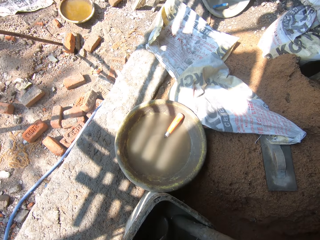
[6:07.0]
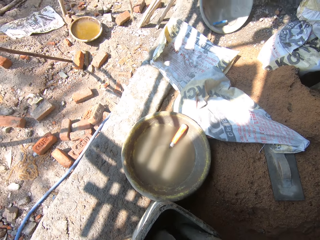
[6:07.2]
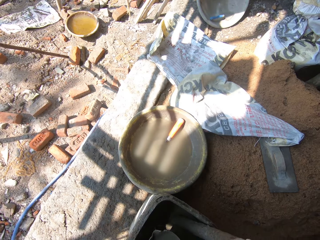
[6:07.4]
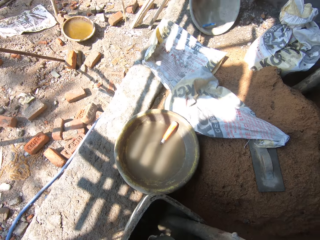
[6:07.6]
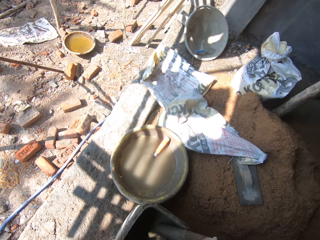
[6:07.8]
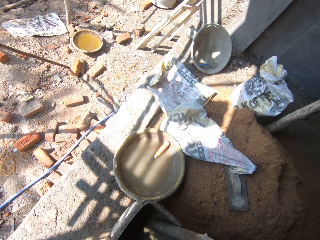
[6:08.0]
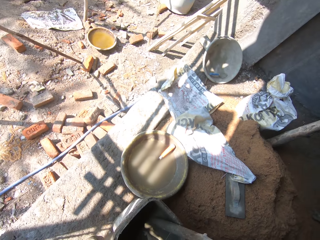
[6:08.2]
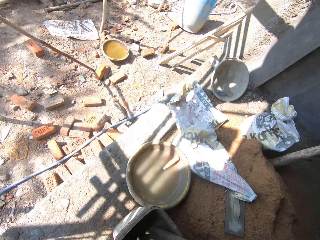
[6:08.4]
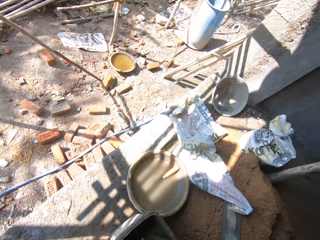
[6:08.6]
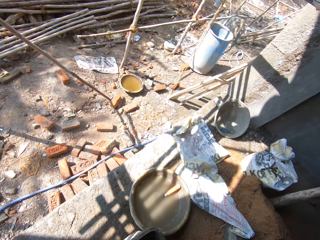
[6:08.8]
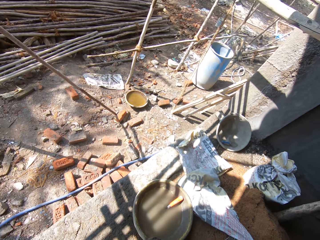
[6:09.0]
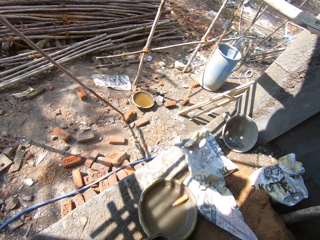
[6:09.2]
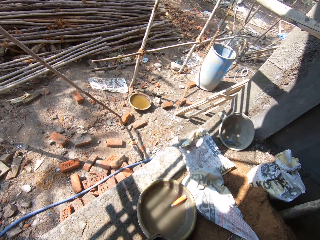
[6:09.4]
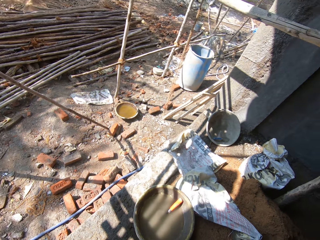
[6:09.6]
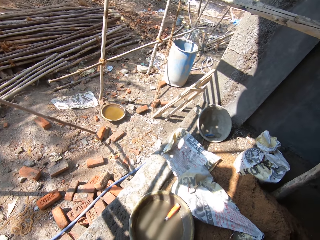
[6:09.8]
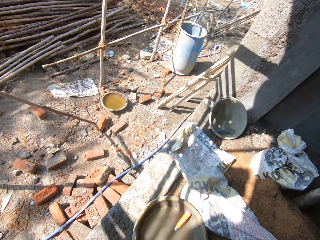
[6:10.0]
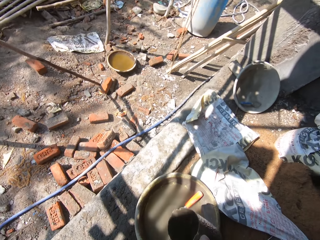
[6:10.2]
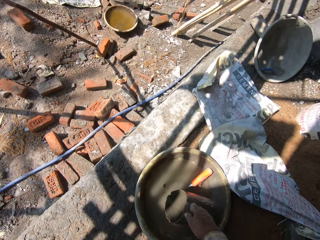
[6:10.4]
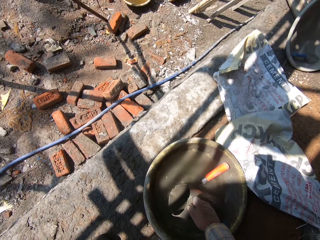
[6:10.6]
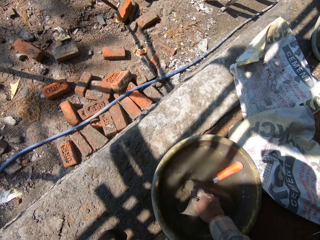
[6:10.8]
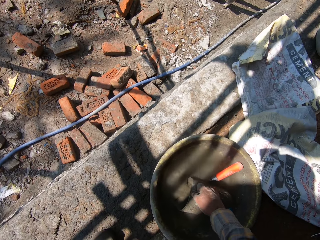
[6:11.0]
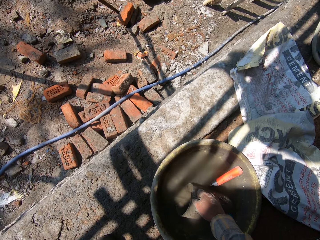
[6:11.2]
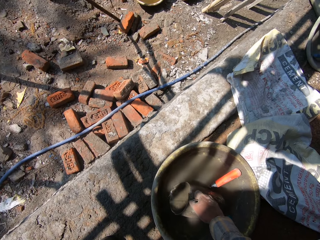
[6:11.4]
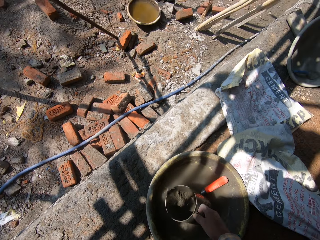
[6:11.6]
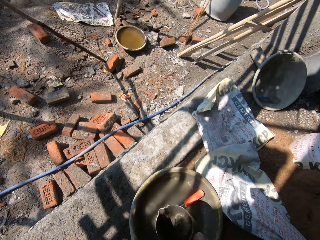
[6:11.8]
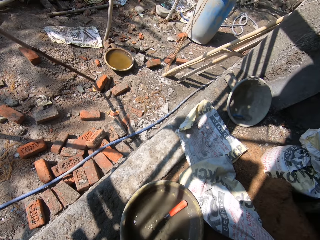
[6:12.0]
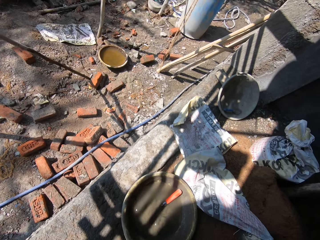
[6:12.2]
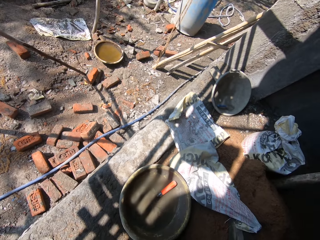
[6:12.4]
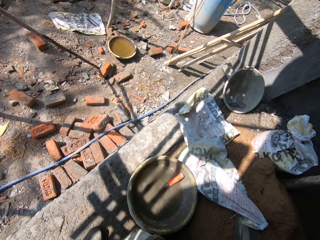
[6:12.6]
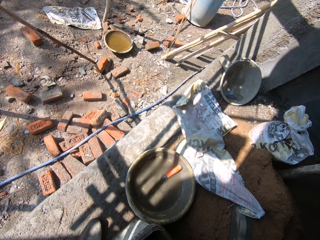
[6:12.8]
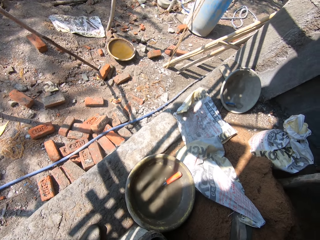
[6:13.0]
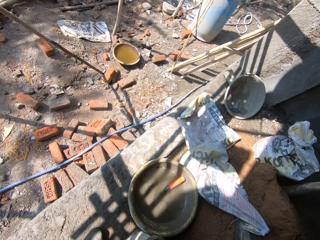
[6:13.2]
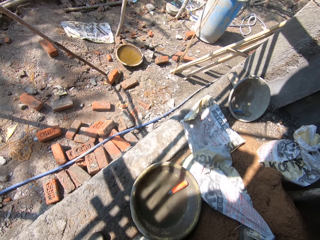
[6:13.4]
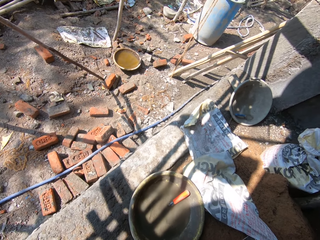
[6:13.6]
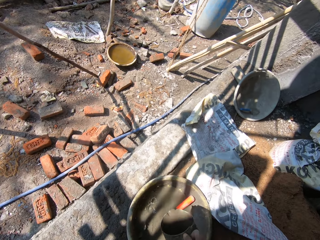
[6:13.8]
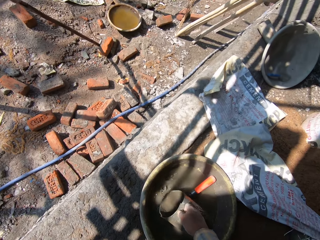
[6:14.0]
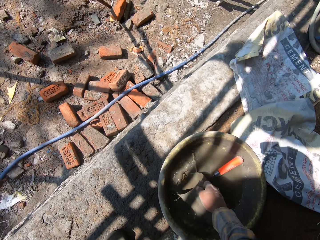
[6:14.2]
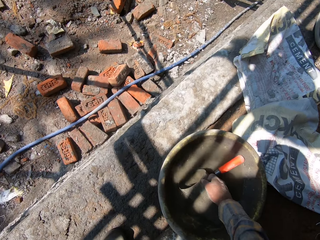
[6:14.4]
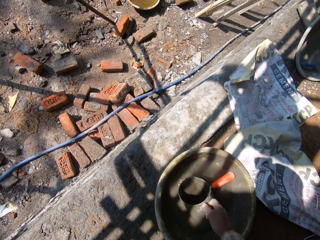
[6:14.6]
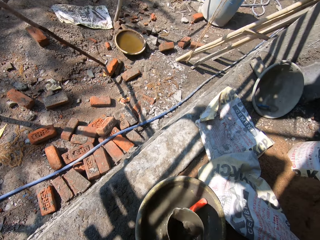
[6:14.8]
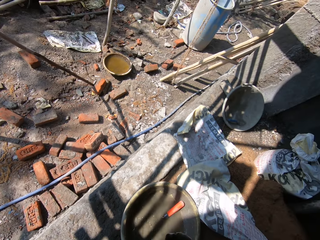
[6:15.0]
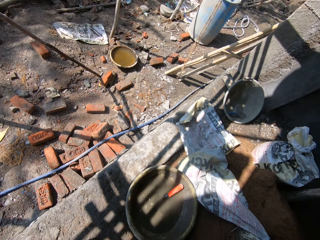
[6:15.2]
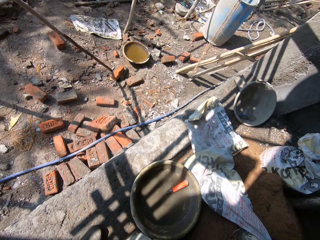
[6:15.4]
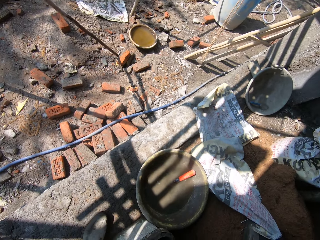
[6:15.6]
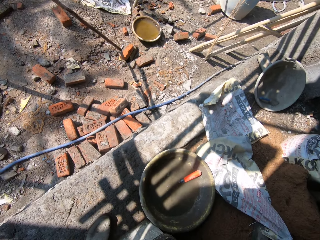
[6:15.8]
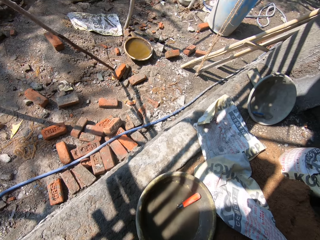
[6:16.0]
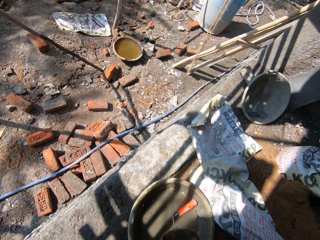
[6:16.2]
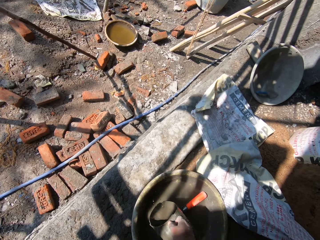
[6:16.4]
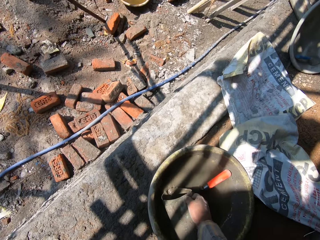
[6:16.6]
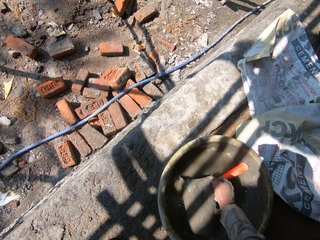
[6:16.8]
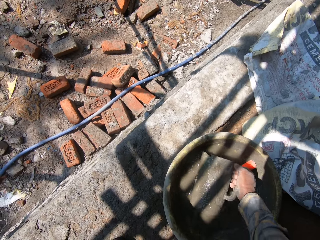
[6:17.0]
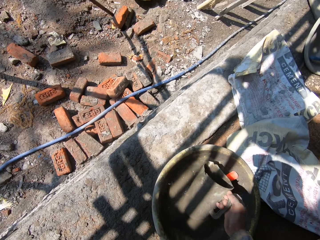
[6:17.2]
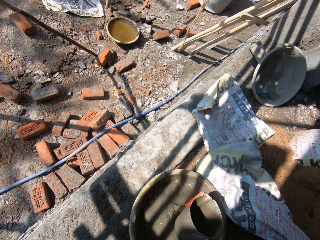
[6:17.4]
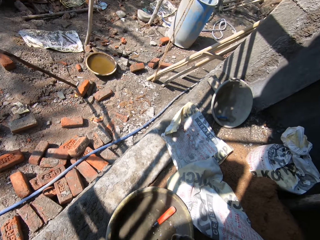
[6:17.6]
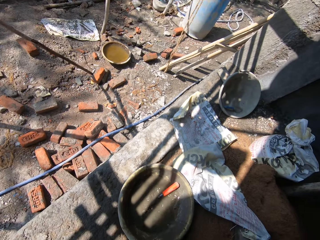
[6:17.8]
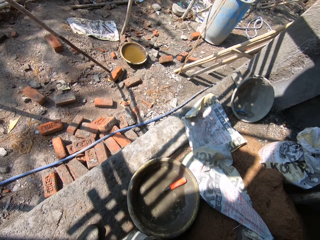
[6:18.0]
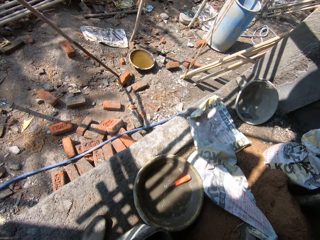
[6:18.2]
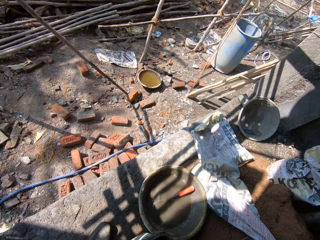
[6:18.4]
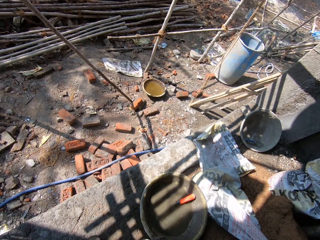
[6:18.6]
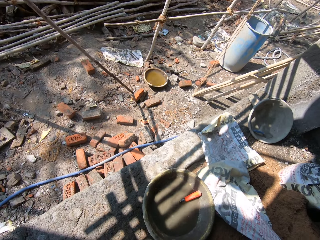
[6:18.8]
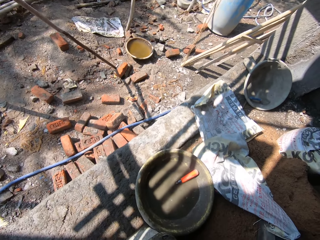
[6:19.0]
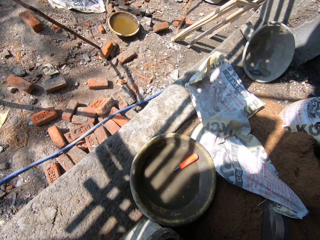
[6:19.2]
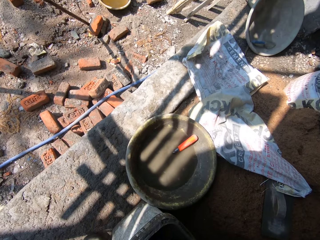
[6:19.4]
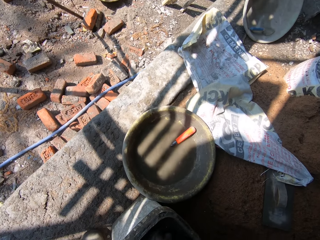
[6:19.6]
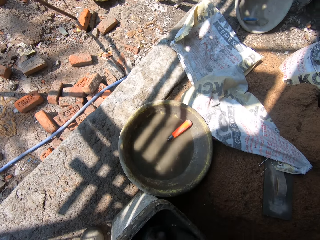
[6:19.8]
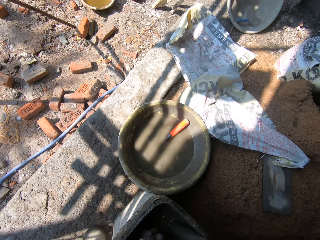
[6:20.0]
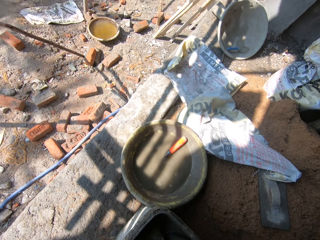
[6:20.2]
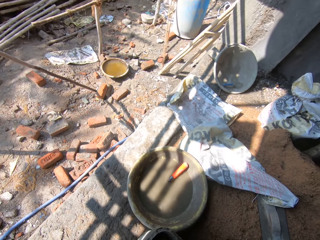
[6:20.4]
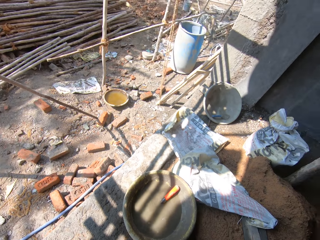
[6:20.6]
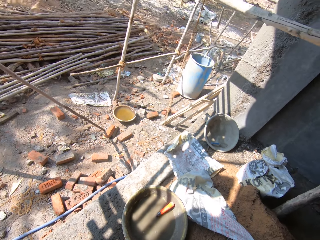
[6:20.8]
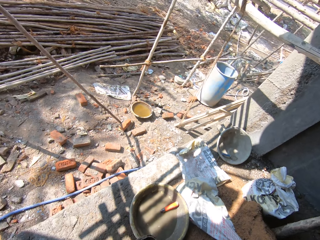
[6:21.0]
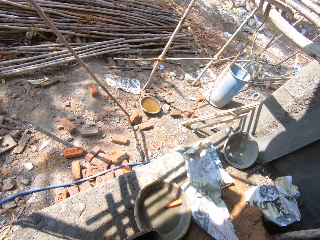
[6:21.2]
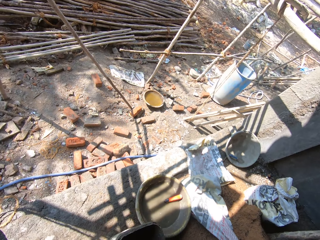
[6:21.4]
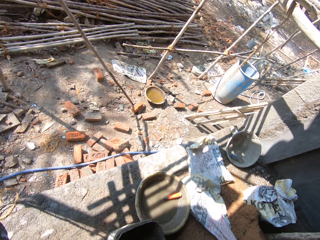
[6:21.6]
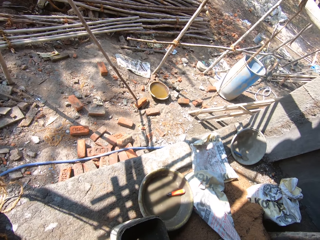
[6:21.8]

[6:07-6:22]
The camera wearer draws water with the jar from the tray. They pour water in the bucket. They draw water with the jar from the tray. They draw water with the jar. They pour water in the bucket.

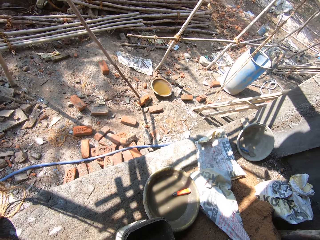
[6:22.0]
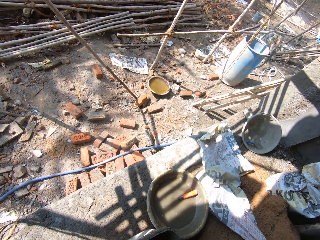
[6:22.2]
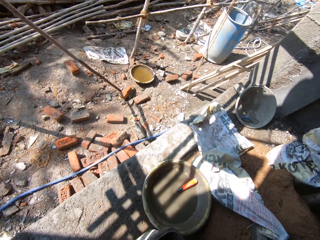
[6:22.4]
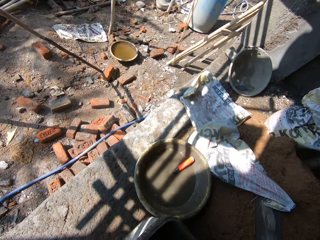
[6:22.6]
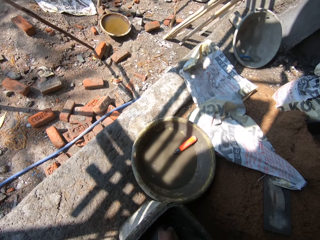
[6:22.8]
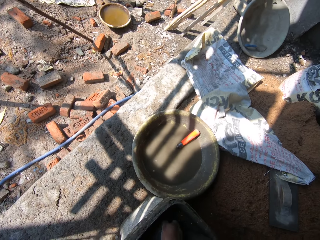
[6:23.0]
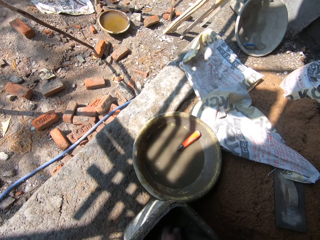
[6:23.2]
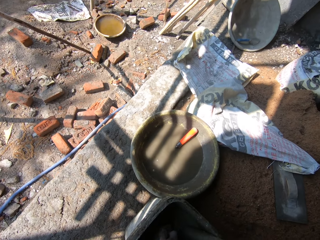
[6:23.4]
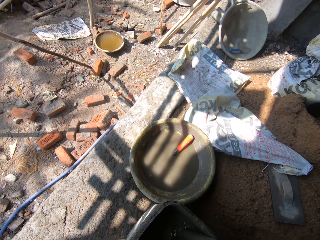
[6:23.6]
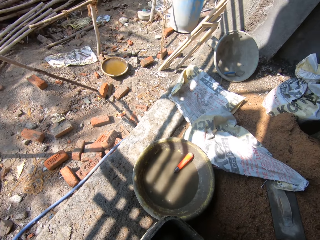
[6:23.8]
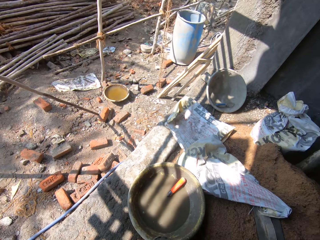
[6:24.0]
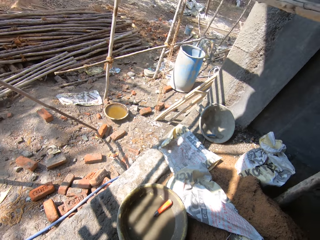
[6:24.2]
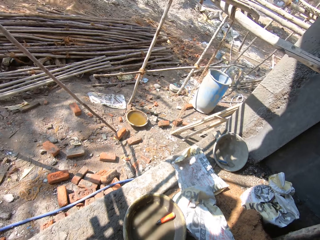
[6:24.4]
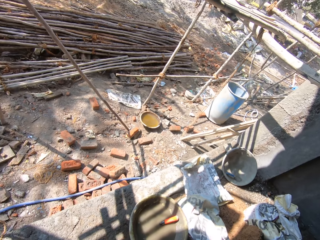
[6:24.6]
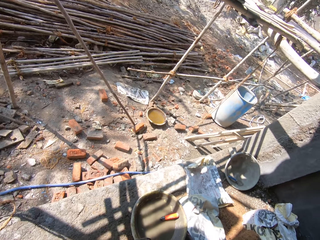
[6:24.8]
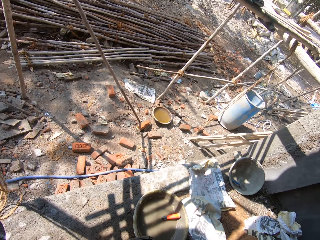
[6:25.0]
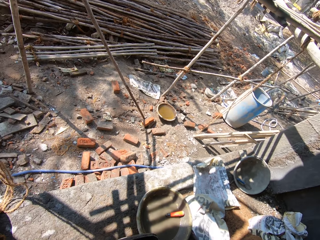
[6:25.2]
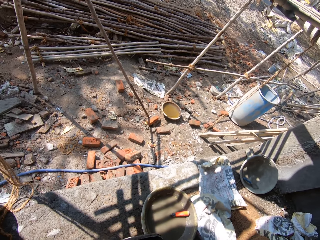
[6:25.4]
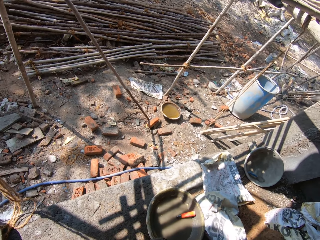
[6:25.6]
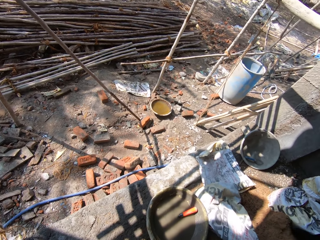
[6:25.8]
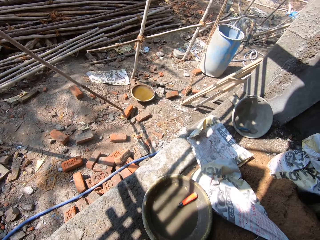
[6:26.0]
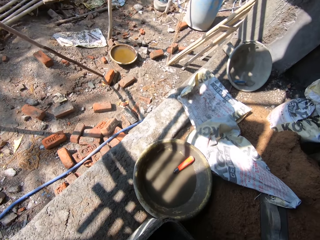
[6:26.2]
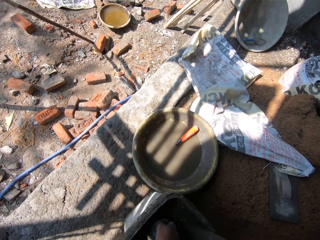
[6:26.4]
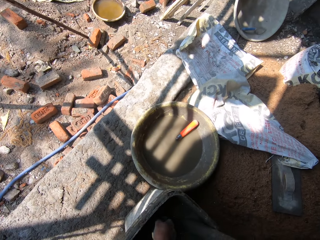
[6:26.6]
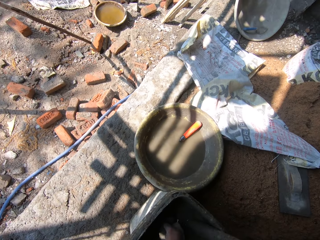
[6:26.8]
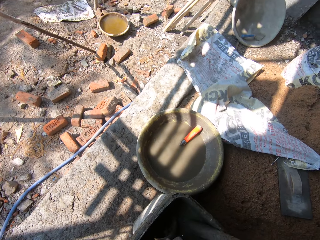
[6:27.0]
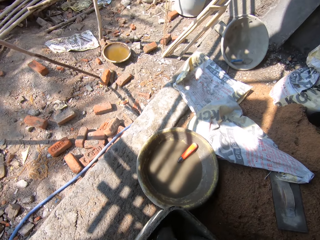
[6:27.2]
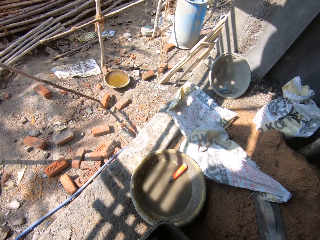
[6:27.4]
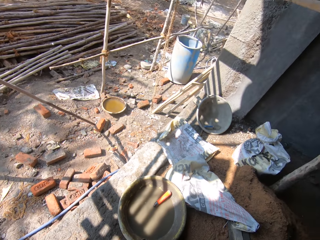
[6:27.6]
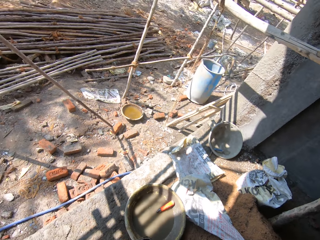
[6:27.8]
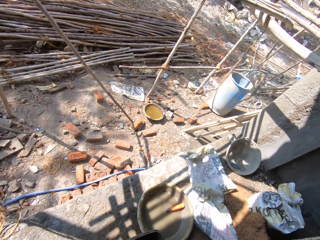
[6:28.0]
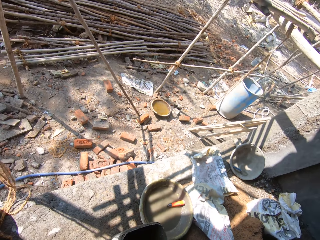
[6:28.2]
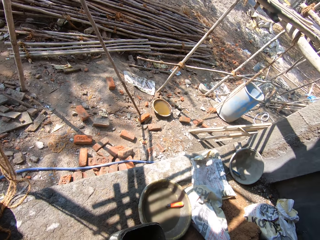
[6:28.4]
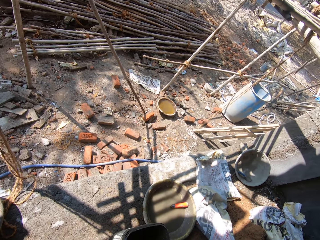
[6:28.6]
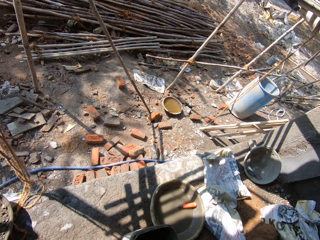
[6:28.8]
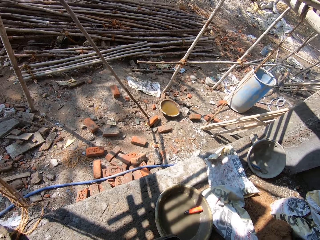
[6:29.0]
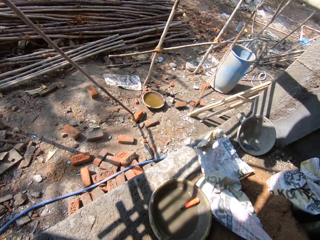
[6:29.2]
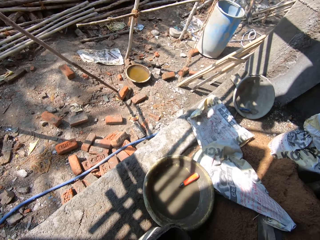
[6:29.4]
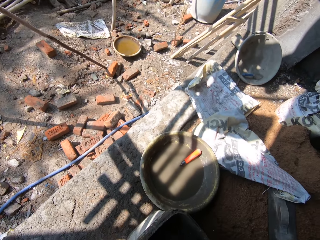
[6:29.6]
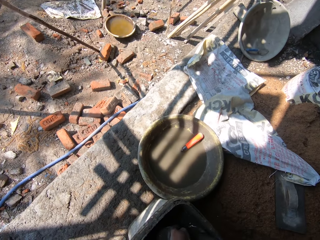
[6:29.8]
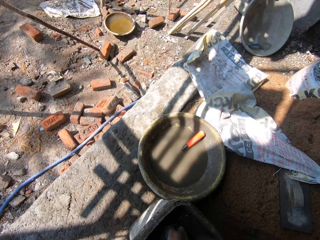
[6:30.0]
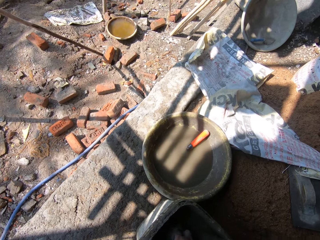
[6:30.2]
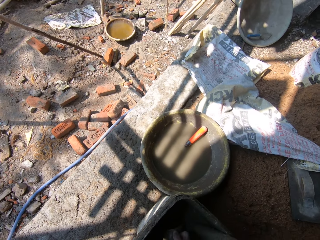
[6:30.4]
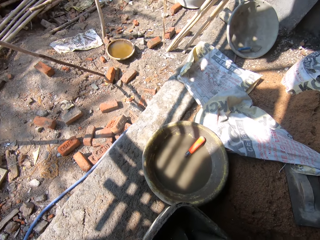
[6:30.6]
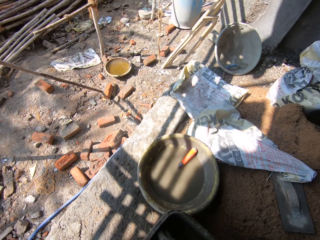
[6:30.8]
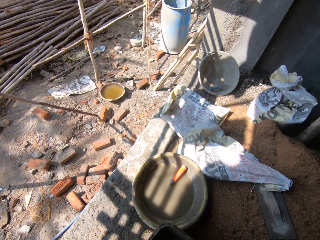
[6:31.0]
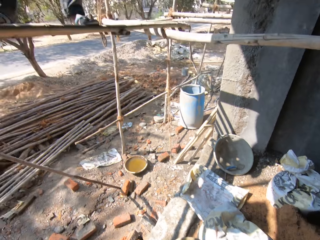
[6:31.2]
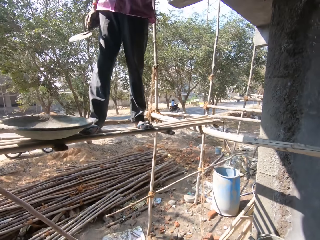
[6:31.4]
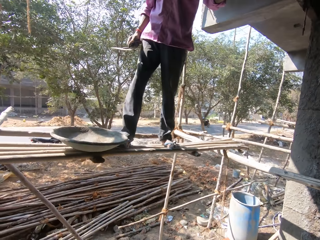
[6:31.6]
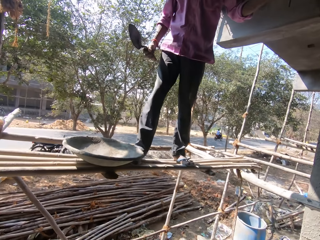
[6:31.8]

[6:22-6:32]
The camera wearer mixes the mixture. They fetch the mortar with a jug. They draw mixture with the jar.
